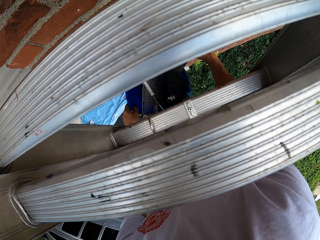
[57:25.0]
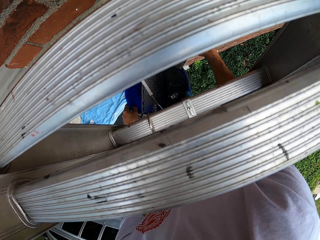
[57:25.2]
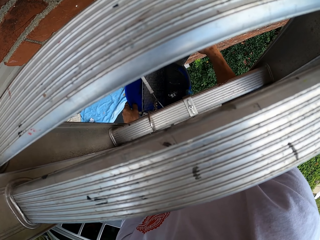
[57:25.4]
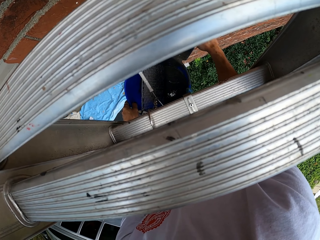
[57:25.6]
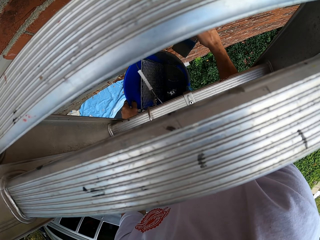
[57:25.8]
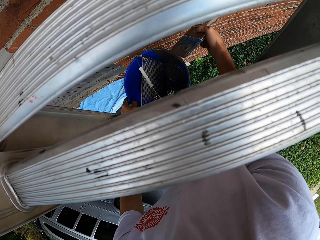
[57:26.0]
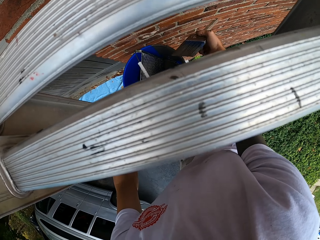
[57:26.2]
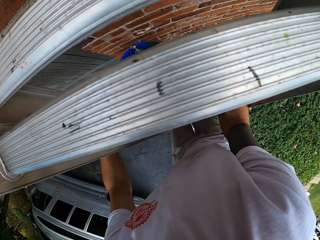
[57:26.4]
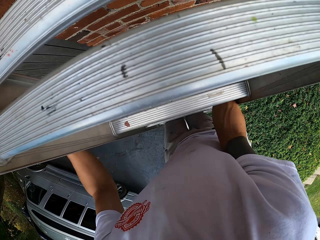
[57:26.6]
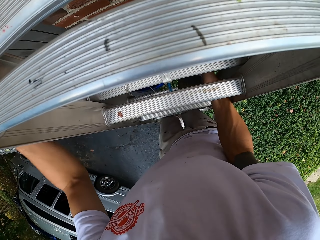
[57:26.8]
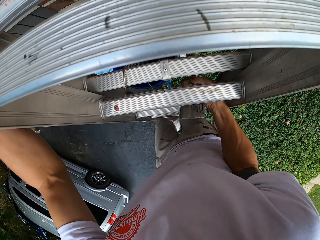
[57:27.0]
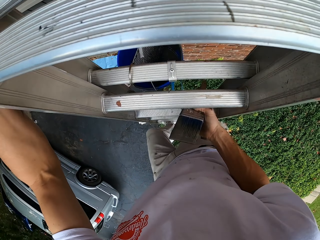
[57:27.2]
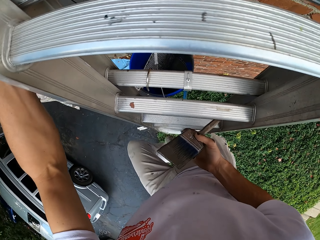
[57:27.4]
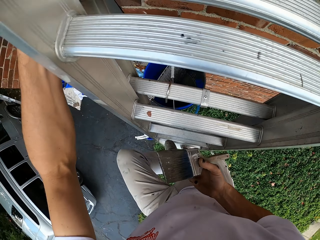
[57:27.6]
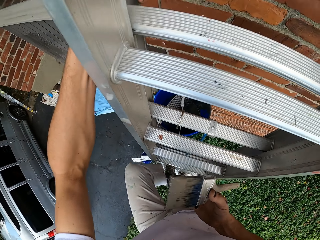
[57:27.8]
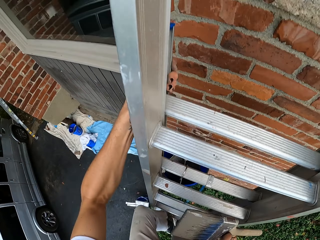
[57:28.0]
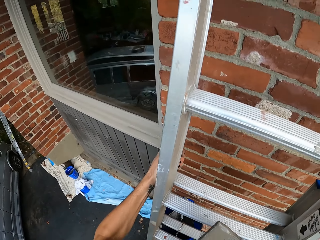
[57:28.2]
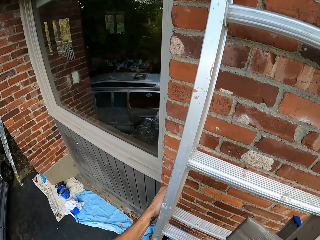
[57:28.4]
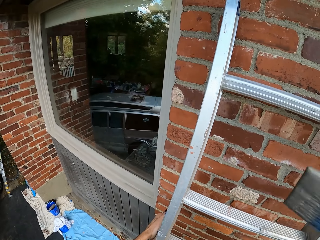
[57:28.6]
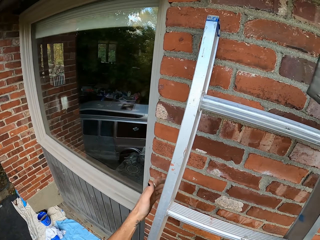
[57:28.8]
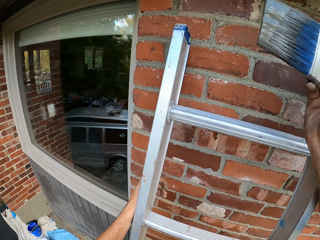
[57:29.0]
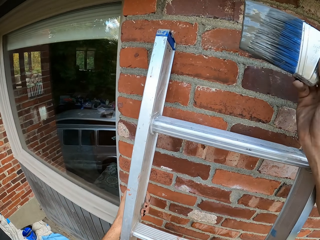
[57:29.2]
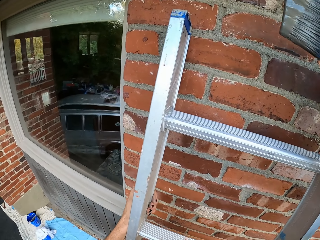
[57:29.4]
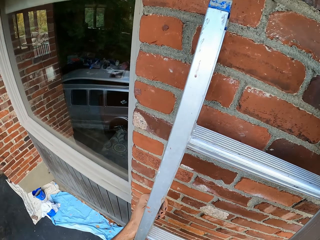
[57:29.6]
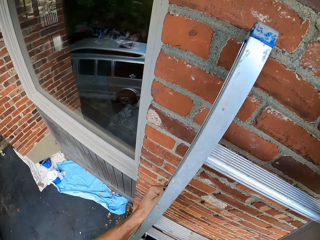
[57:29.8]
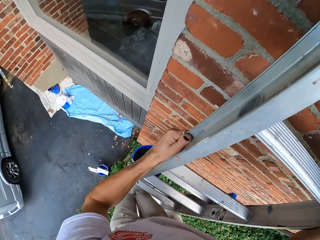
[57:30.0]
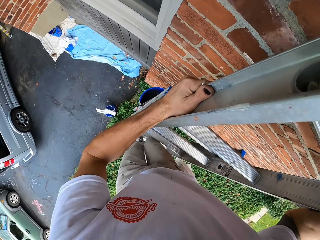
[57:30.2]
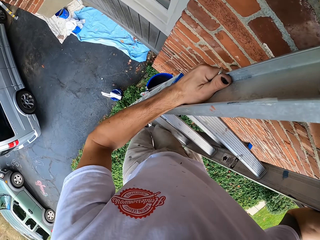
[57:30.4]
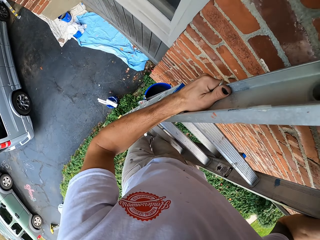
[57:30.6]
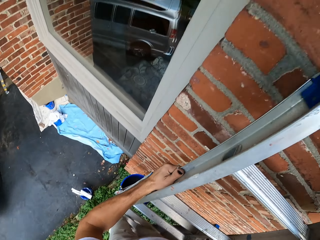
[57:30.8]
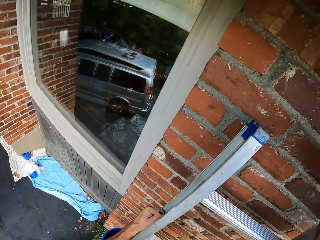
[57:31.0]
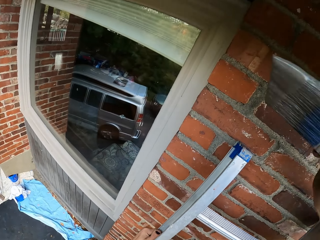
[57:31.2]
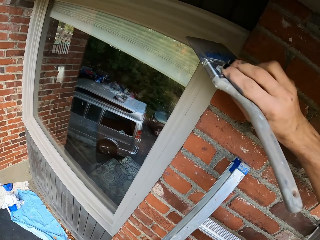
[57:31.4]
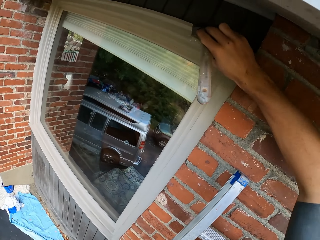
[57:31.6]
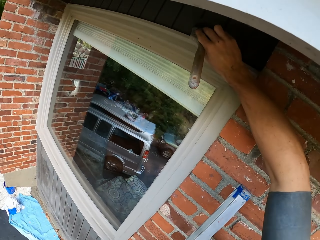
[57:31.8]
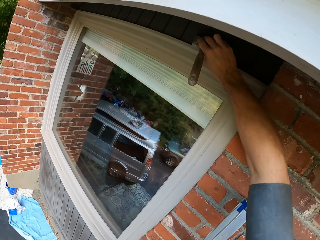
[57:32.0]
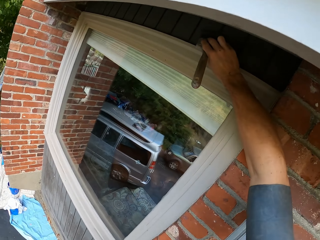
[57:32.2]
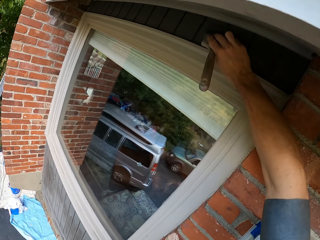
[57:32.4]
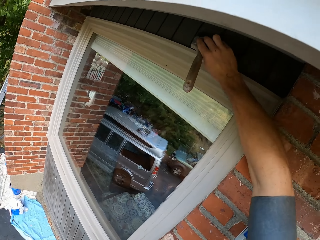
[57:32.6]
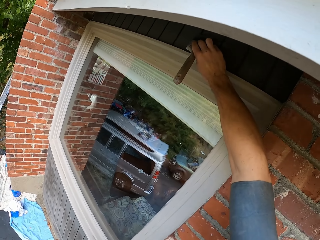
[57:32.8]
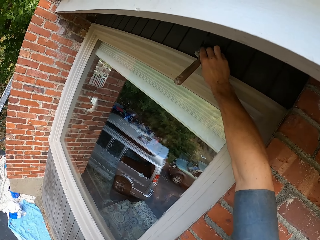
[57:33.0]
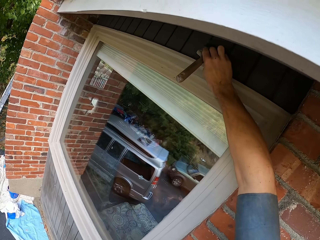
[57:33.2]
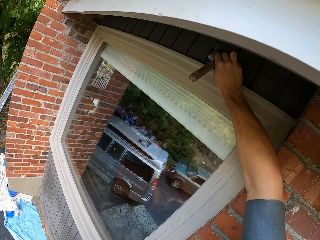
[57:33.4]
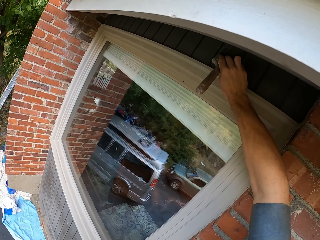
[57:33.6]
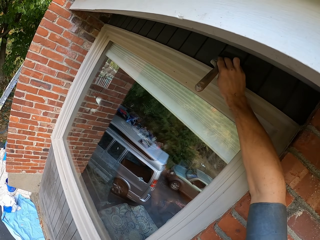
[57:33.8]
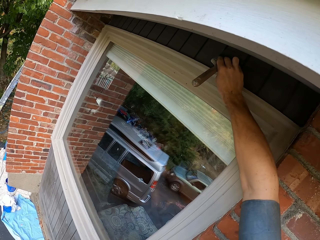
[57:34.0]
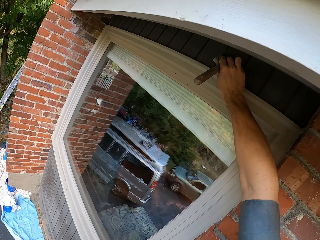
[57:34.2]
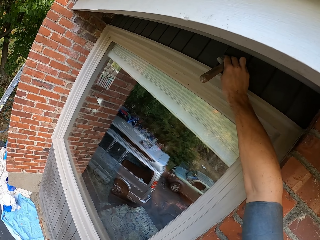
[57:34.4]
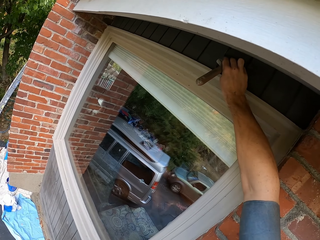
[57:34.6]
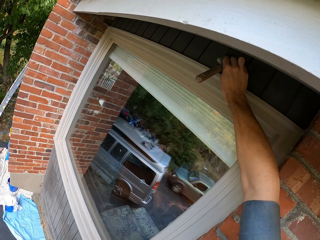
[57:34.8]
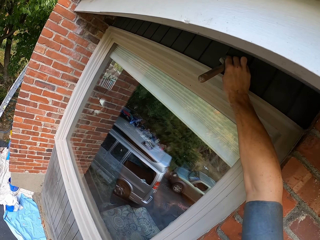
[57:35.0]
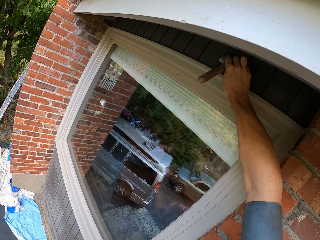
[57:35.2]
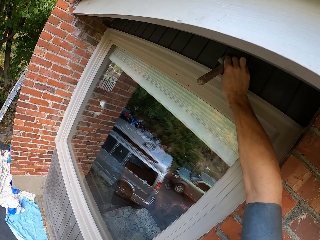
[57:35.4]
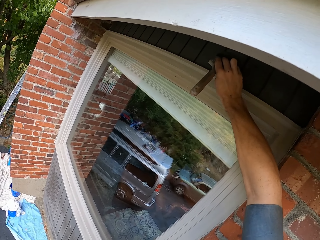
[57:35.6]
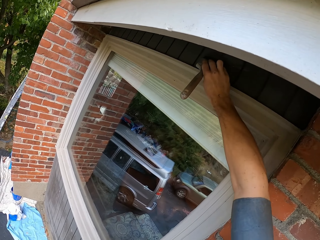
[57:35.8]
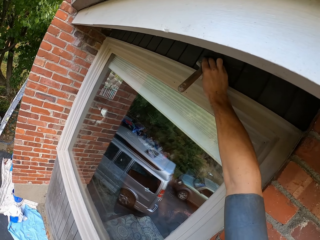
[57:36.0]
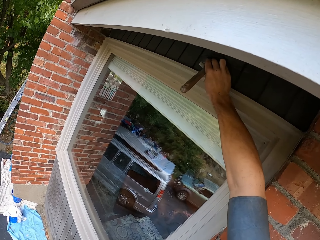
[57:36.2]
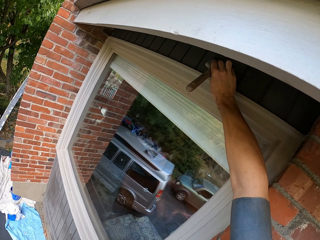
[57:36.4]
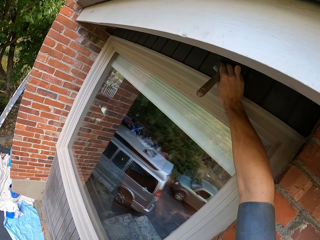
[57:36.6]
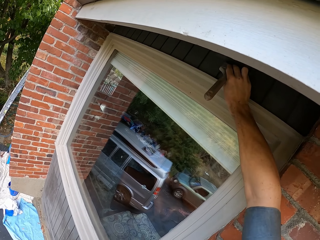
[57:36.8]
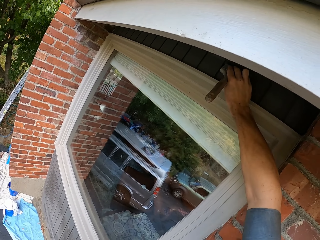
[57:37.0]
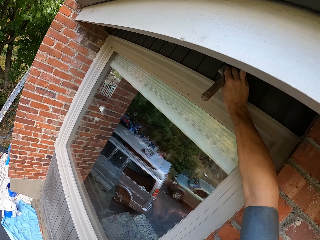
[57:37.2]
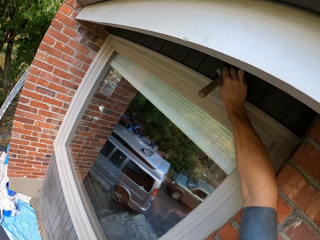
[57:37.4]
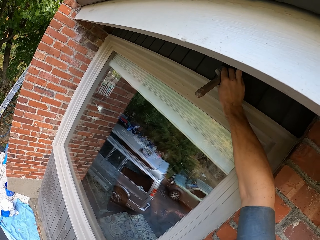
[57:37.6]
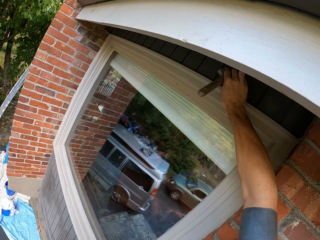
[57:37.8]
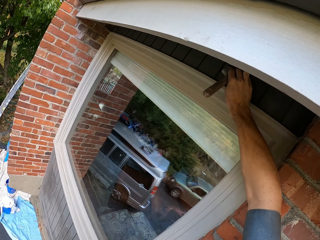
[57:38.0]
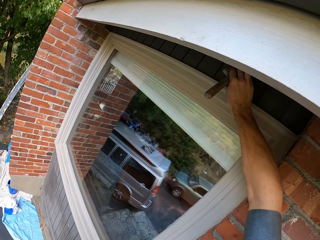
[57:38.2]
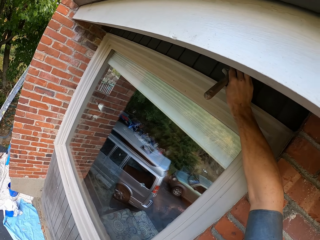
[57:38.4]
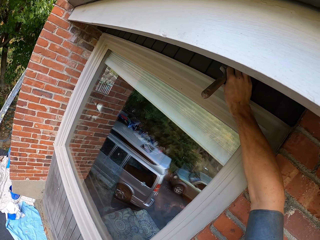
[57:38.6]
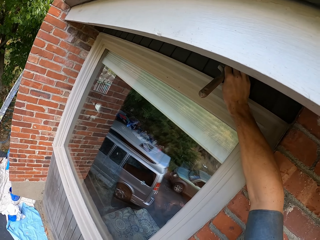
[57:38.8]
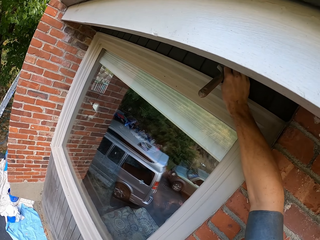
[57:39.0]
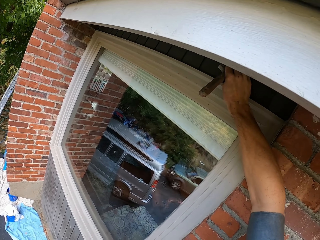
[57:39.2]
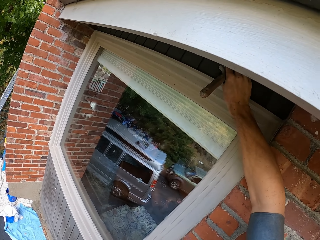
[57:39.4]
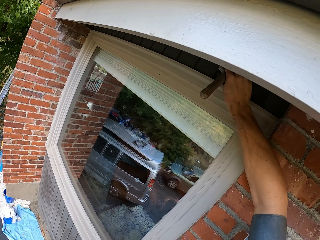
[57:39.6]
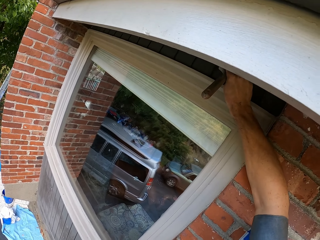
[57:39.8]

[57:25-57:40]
The camera wearer ascends the ladder. They paint on the wood.

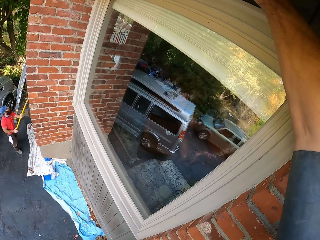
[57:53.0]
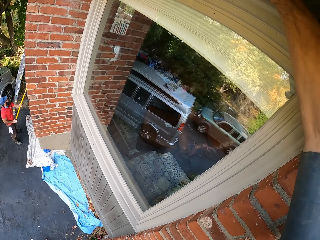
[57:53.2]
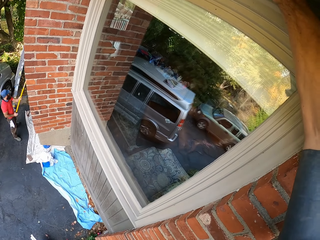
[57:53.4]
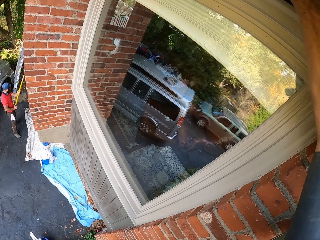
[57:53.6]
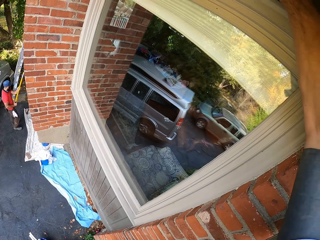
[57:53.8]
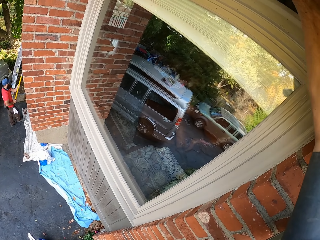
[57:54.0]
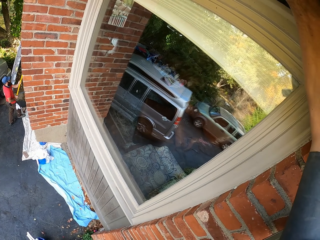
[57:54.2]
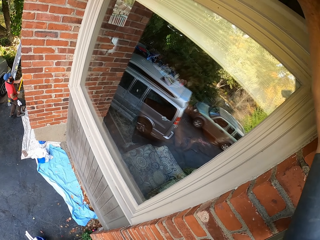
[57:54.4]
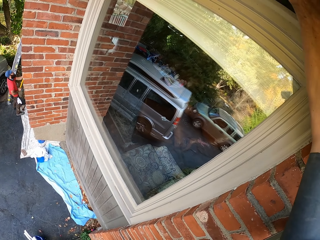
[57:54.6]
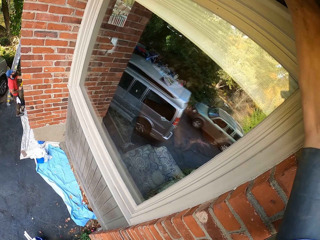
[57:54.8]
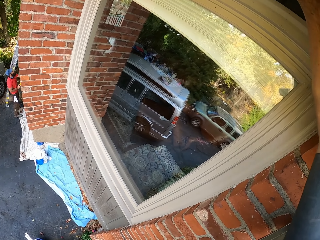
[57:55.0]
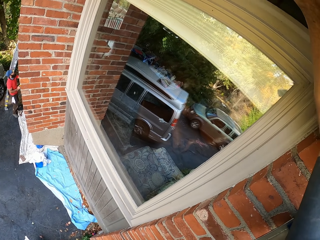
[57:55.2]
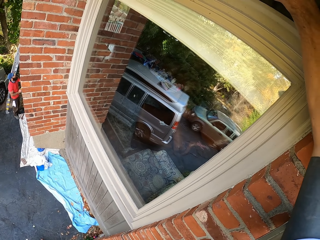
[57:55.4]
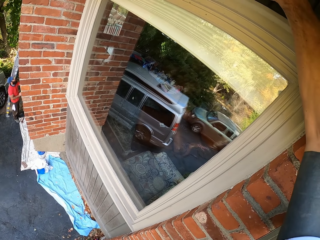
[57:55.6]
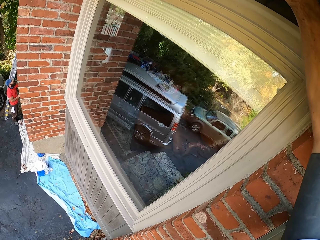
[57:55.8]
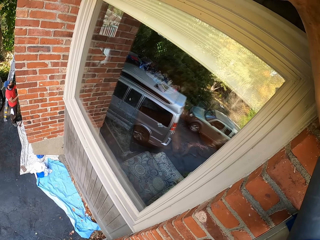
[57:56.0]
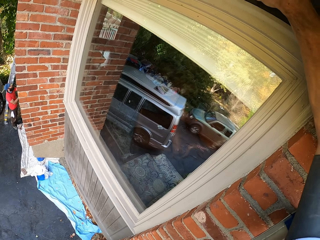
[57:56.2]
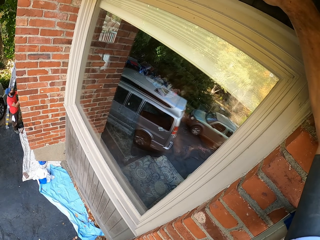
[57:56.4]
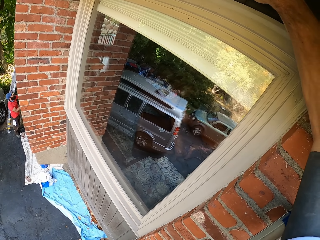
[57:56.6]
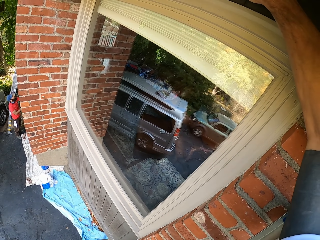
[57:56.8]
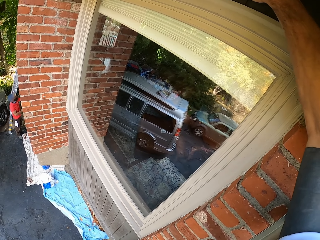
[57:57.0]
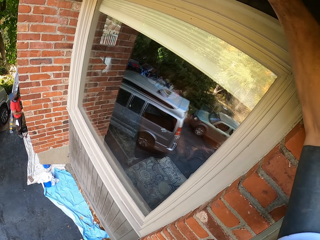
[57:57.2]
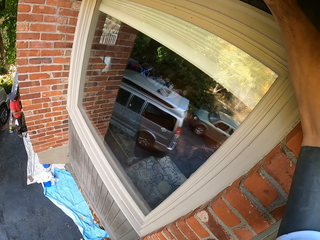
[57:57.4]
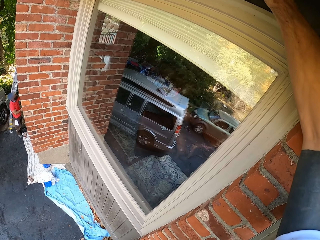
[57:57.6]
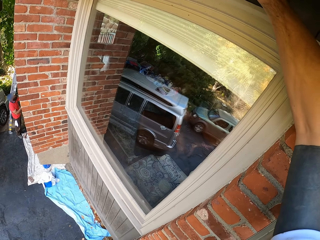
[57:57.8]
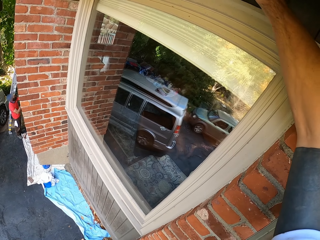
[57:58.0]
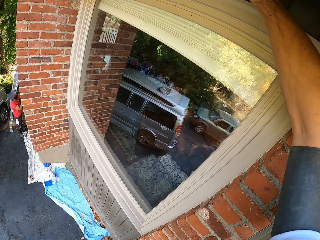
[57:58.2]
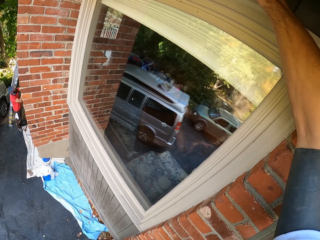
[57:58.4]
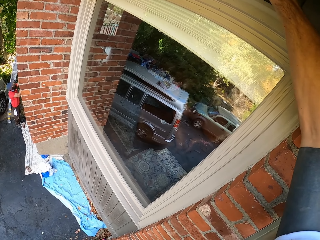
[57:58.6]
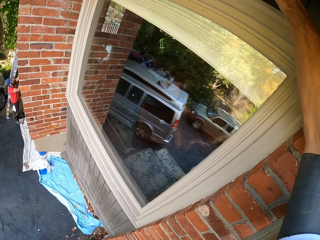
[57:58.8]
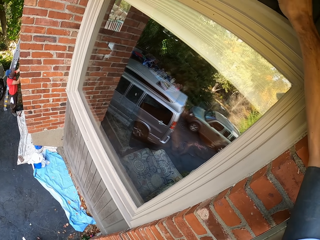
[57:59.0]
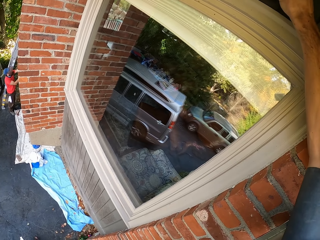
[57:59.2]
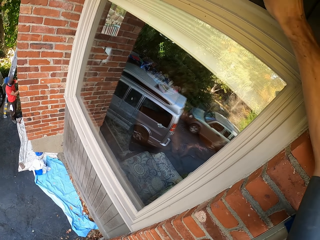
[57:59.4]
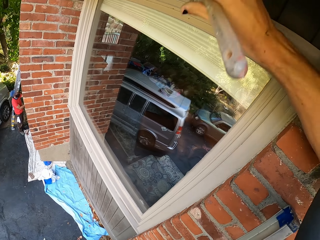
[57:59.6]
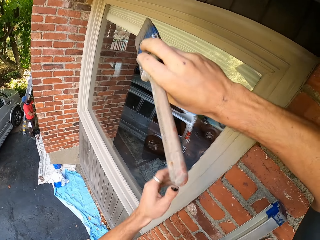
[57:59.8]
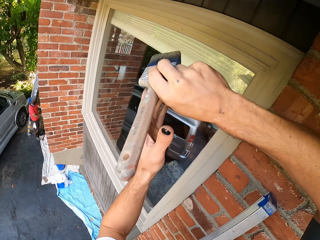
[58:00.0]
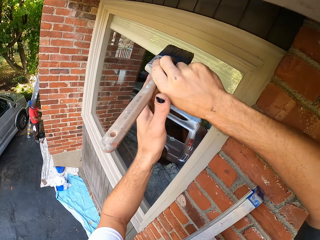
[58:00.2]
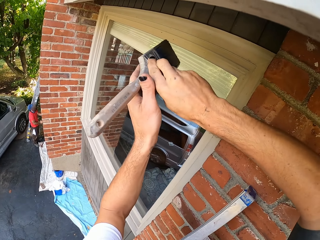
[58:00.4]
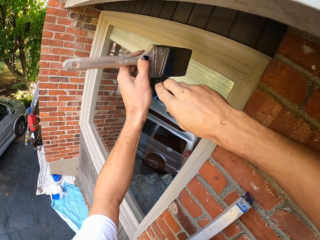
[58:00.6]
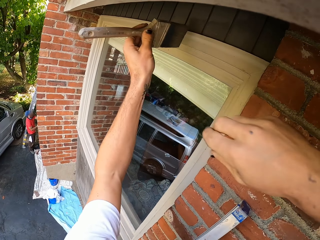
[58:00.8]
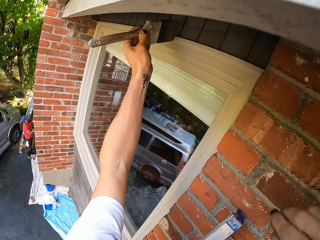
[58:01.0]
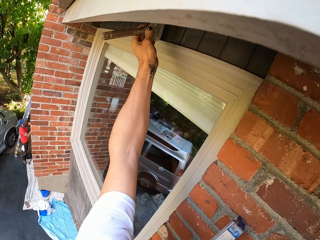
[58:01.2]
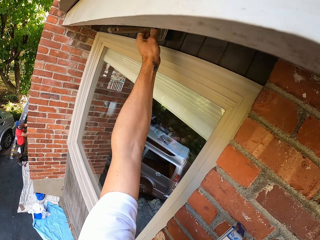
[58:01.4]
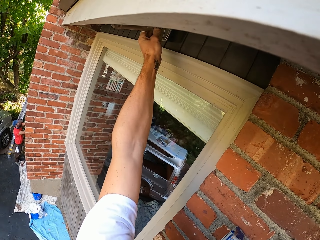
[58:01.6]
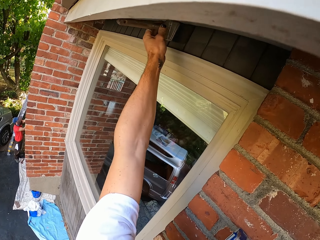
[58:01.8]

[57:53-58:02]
A person moves the ladder. The camera wearer exchanges the painting brush in the left hand.
